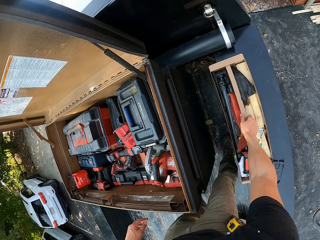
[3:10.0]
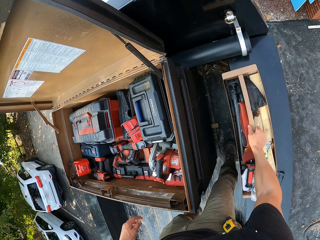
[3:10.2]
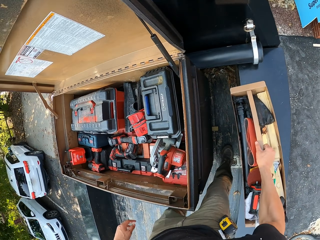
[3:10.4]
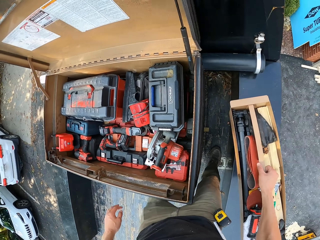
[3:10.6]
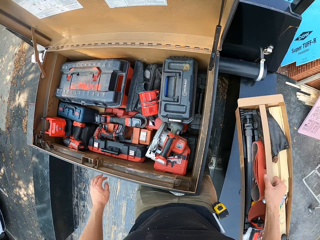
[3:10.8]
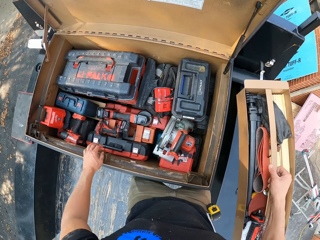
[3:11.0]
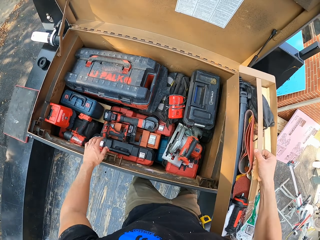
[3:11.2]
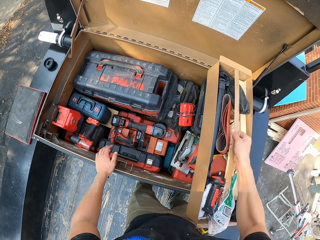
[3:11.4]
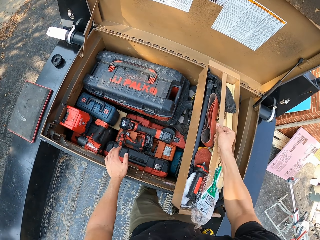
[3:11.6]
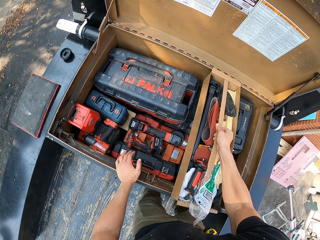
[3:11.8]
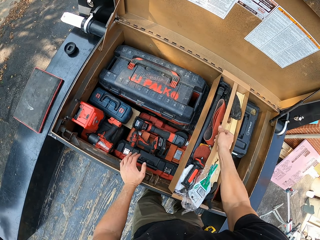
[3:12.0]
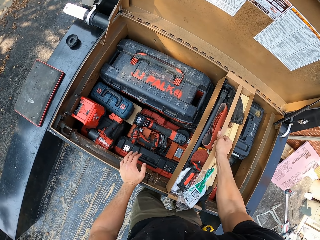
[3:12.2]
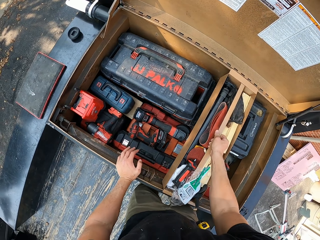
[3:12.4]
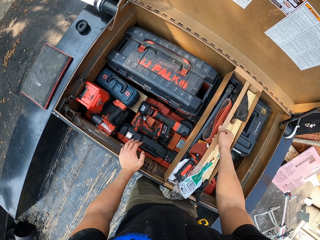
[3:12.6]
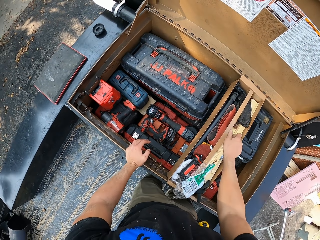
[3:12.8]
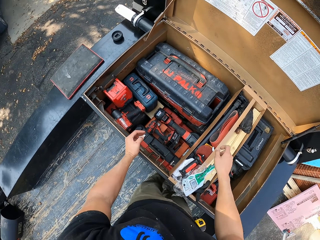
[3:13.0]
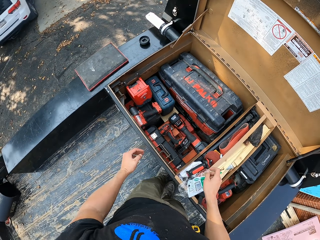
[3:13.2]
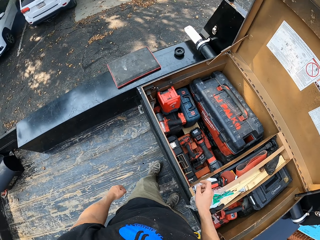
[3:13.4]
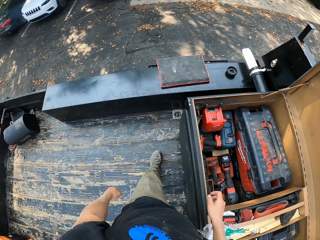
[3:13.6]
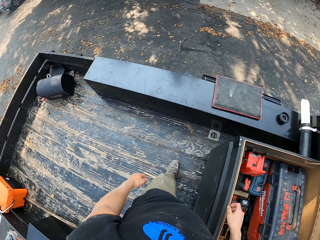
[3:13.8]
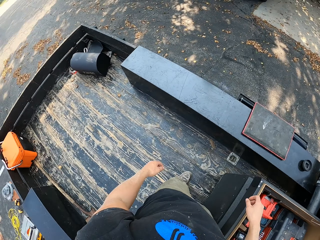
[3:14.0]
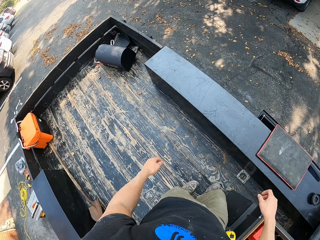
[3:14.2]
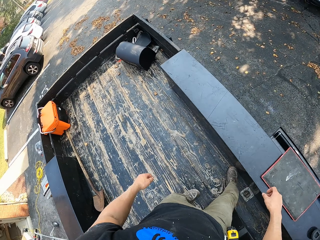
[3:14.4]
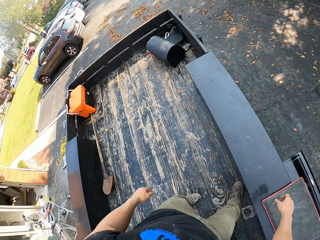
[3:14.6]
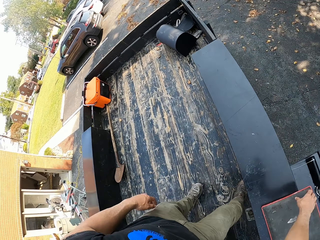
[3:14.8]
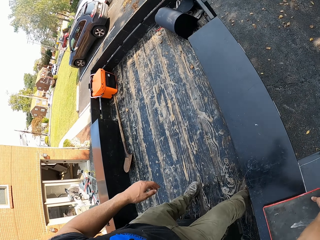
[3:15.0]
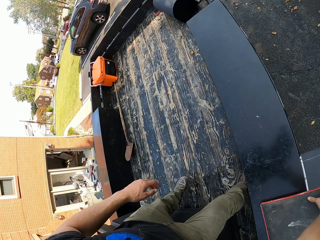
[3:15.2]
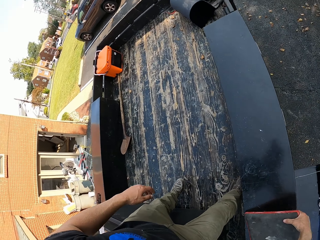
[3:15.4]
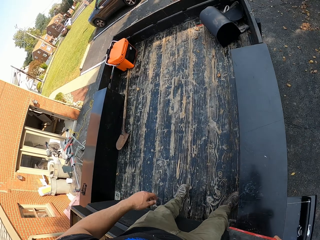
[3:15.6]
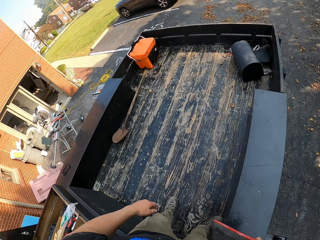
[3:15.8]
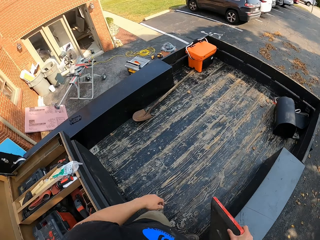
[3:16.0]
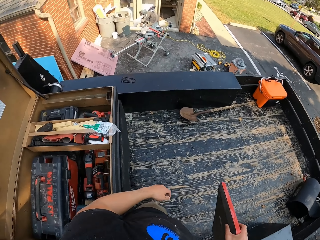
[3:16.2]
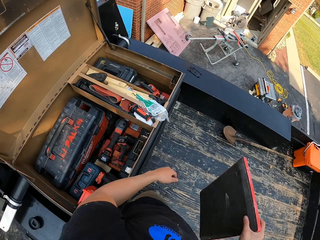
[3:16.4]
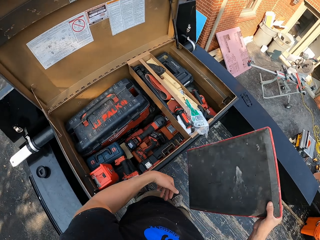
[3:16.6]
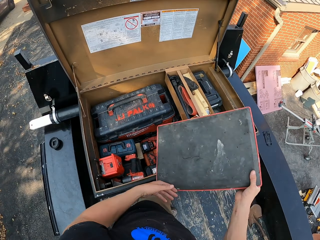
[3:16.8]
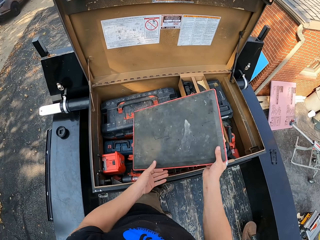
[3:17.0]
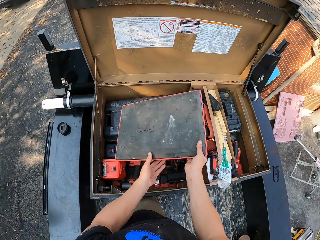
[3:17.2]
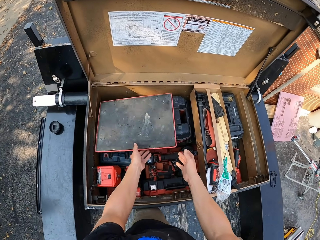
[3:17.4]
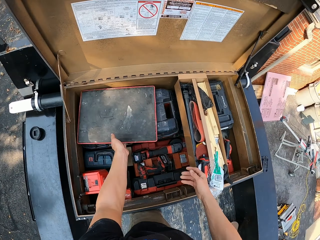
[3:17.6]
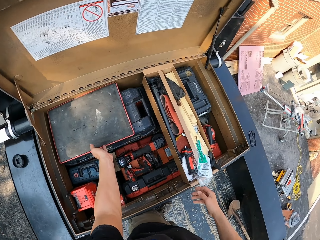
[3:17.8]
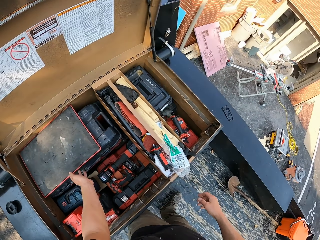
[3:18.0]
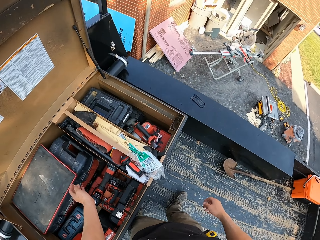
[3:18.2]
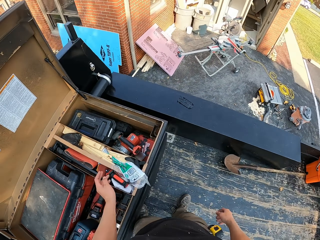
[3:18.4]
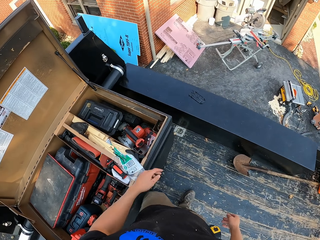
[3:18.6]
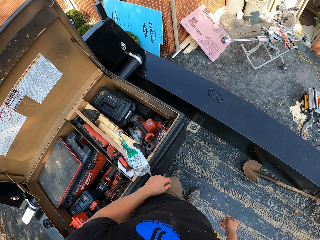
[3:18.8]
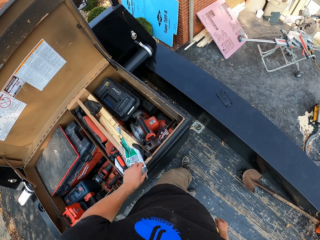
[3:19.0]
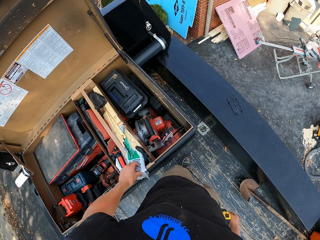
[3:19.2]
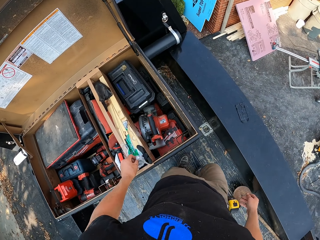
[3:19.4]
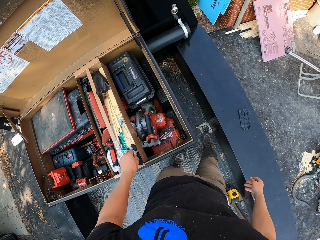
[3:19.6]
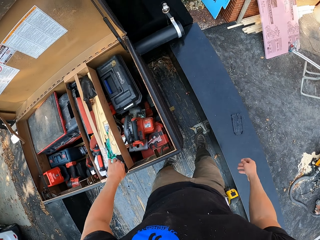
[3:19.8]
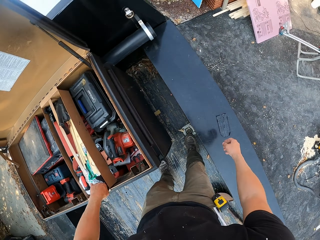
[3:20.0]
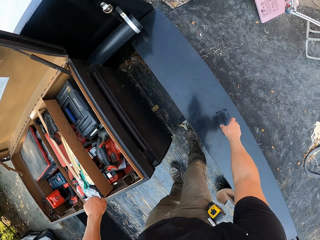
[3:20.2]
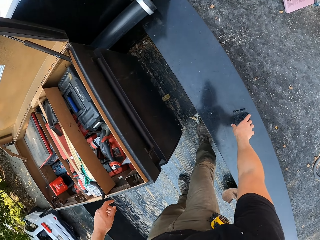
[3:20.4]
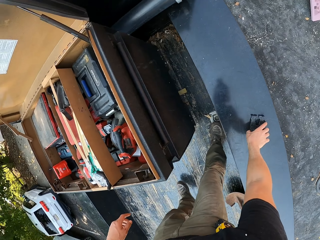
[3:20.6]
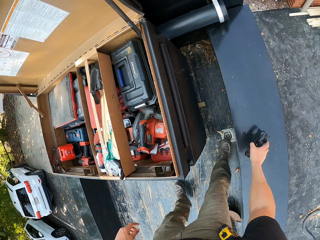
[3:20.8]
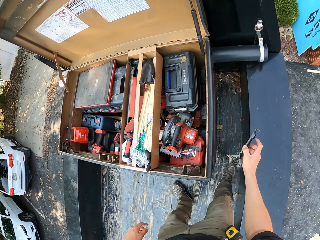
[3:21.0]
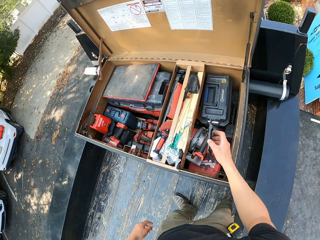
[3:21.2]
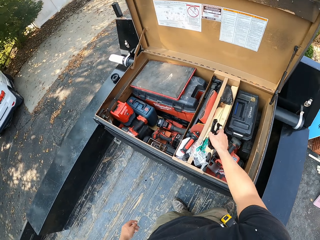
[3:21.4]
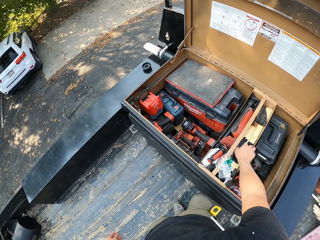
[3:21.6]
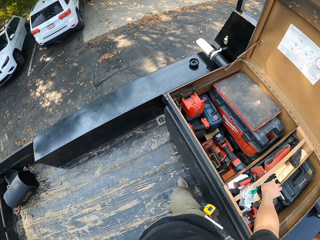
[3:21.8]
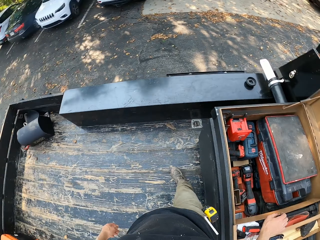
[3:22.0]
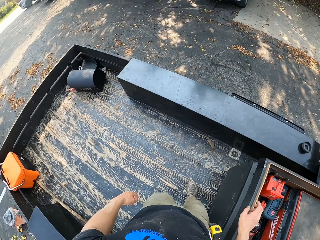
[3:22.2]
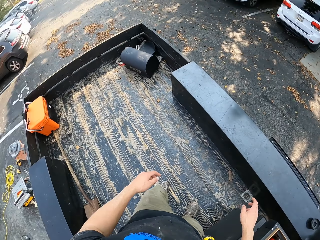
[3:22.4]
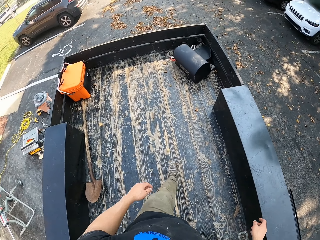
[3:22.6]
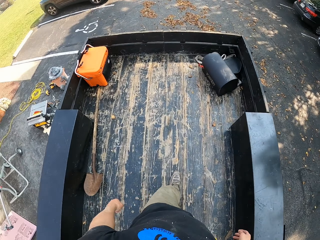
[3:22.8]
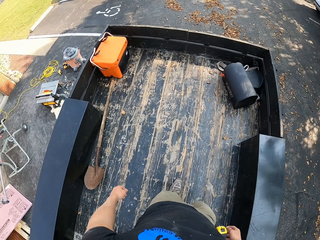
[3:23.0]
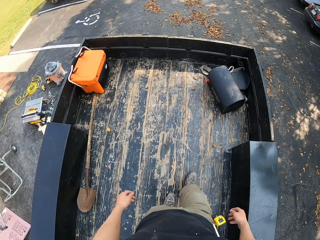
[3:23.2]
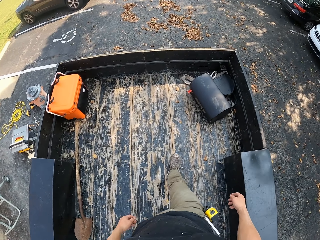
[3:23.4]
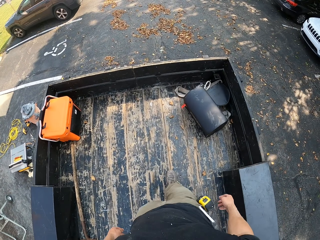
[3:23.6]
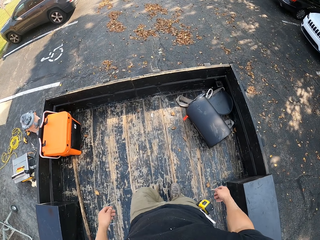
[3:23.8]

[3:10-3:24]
The camera wearer picks the tool box from the truck. They drop the tool box in the box. They pick a record book from the truck. They drop the record book on the box. They pick the tool from the truck. They drop the tool in the box.

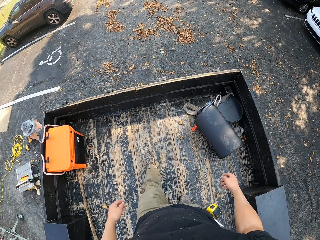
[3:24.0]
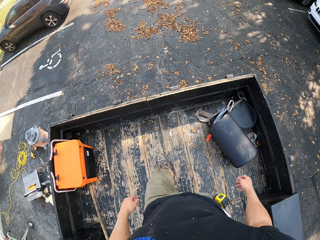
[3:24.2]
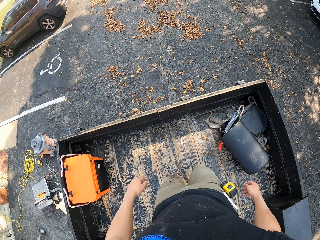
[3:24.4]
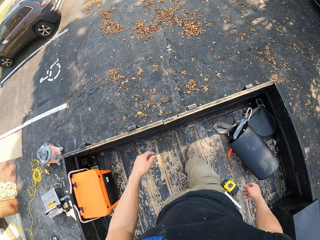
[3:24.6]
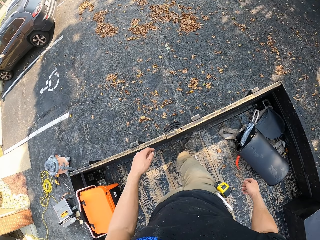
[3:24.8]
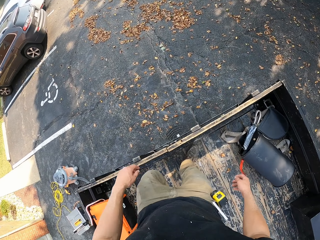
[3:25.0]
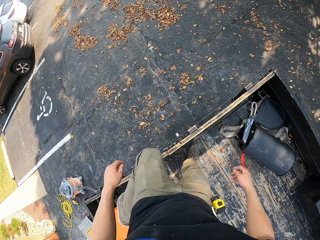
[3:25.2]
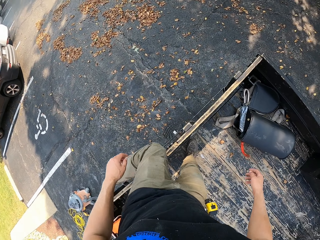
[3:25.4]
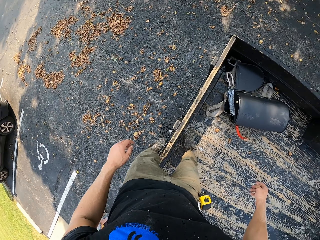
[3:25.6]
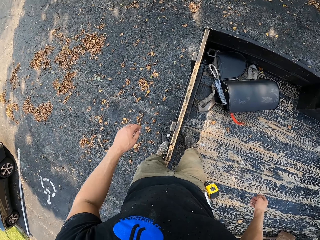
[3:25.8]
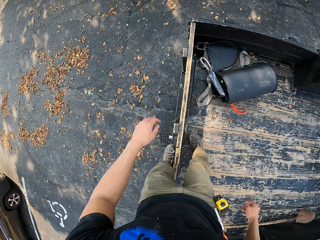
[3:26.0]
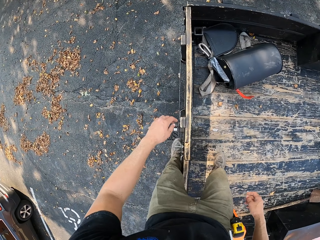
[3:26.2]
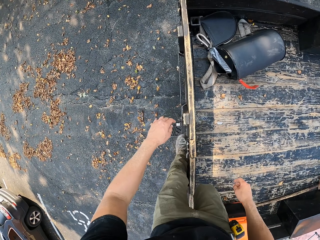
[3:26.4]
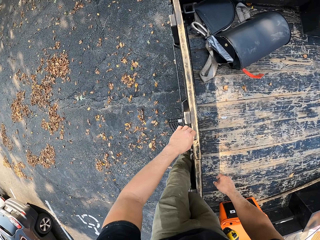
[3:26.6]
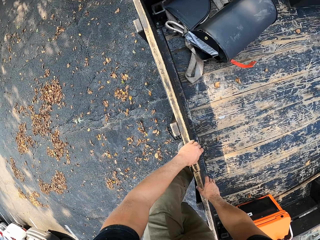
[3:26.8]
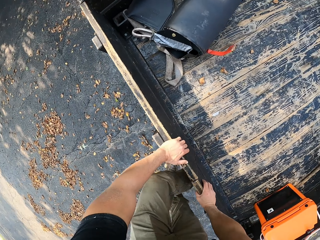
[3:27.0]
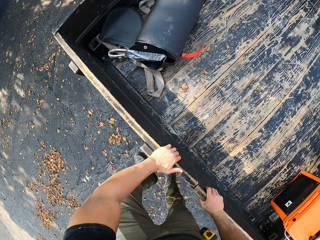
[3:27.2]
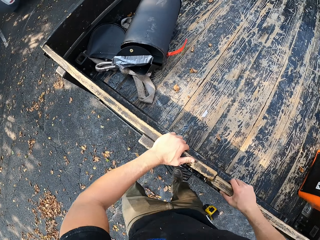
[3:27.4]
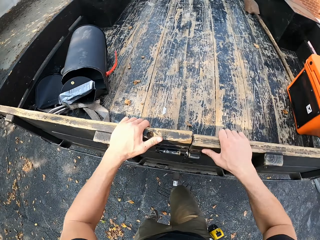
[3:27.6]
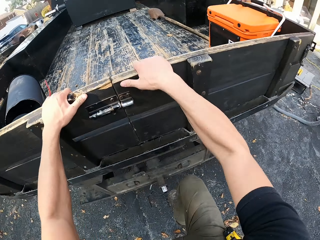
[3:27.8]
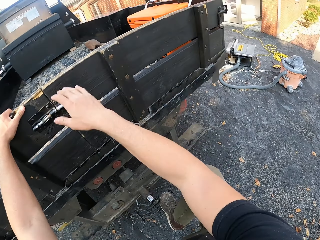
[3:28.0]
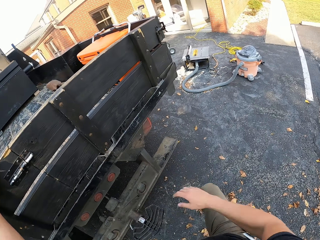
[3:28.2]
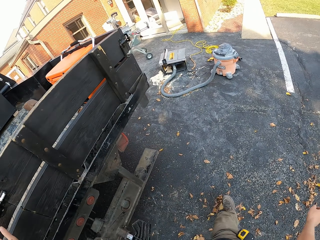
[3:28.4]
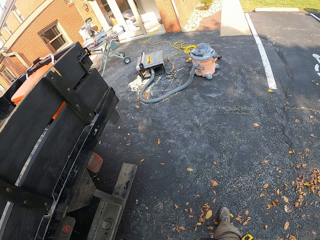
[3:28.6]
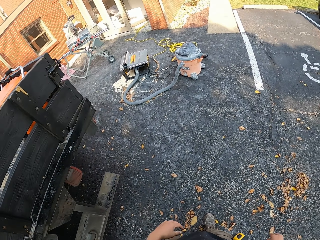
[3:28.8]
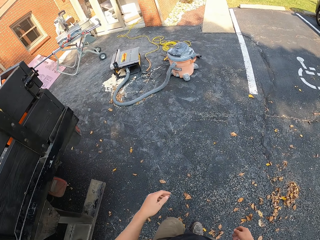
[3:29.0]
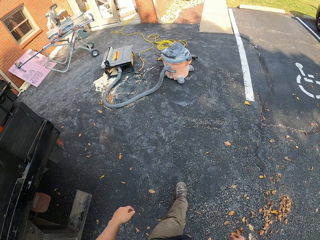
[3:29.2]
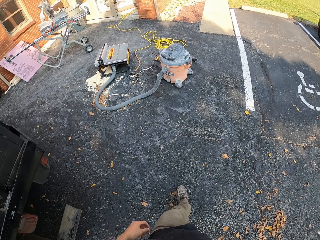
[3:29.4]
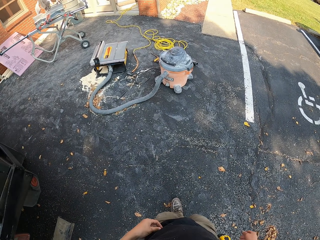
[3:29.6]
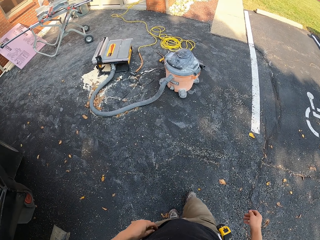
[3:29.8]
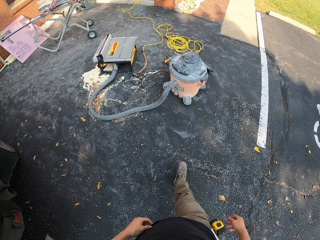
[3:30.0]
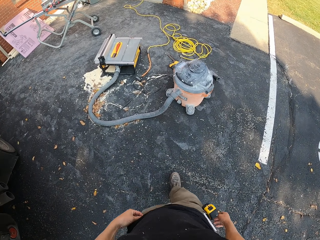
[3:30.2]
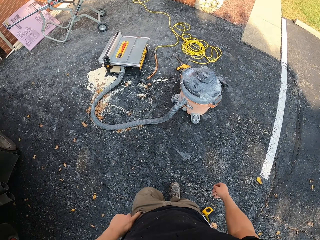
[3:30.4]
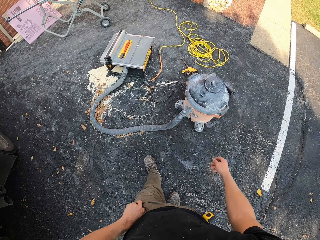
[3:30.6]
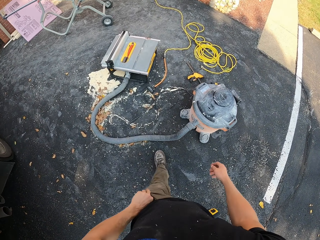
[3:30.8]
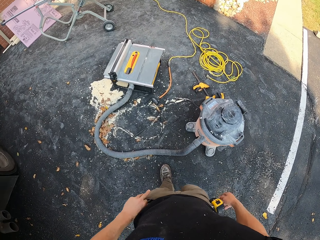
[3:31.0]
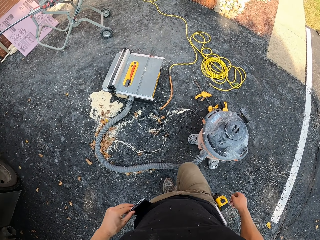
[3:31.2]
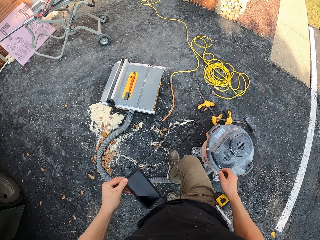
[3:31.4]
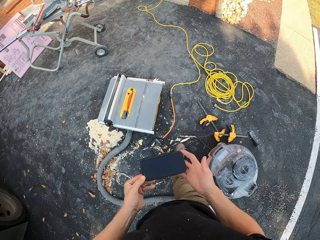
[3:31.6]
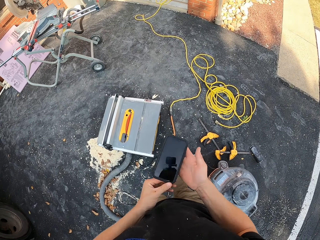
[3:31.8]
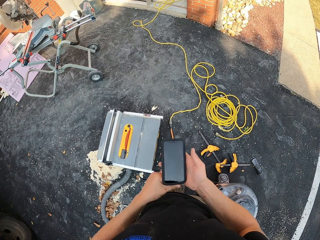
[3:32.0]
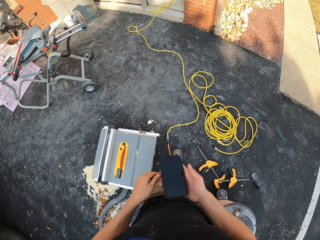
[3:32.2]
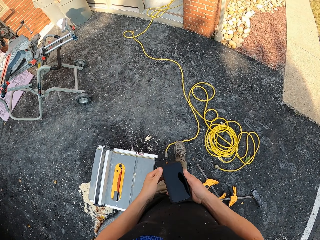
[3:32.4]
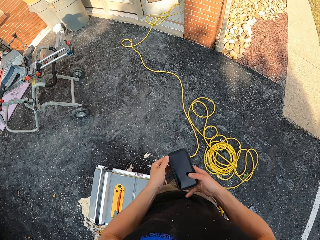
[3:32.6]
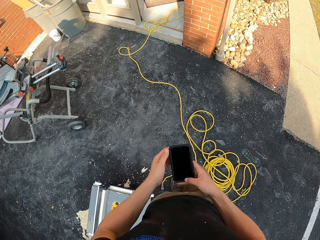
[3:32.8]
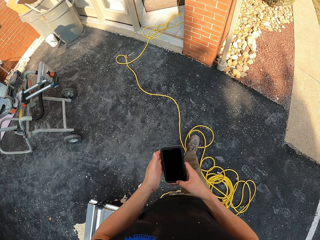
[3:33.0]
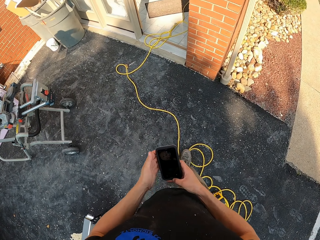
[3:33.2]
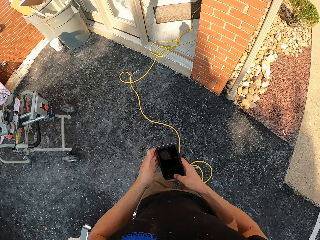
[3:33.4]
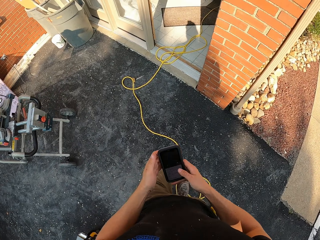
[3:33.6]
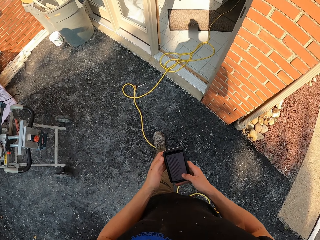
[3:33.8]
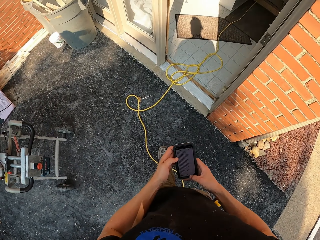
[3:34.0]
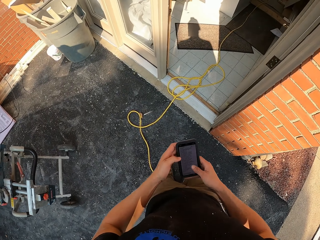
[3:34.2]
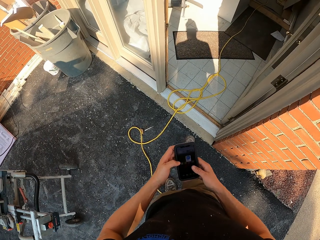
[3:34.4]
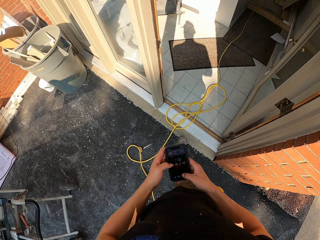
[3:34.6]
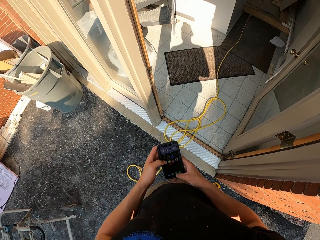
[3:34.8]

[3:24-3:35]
The camera wearer climbs down from the truck. He removes the phone from the pocket. He operates the phone with his hands.
